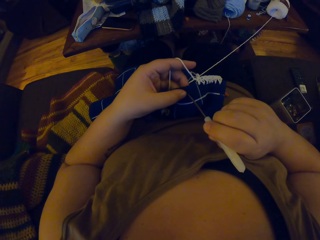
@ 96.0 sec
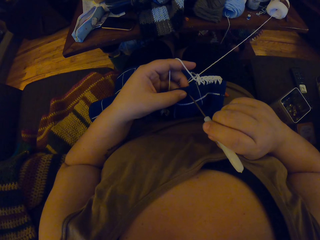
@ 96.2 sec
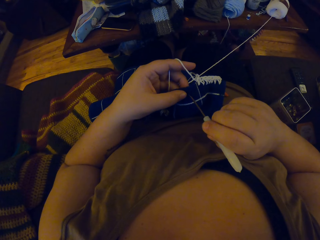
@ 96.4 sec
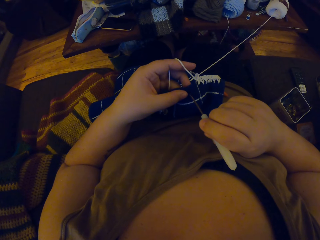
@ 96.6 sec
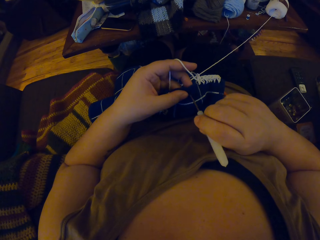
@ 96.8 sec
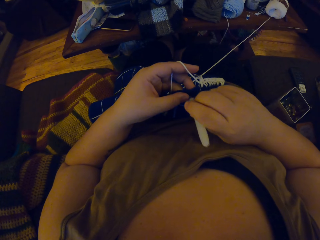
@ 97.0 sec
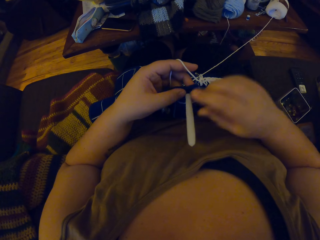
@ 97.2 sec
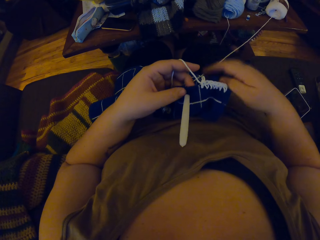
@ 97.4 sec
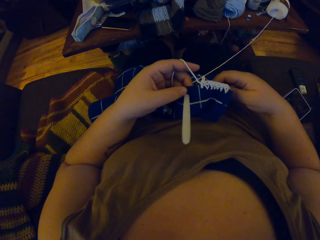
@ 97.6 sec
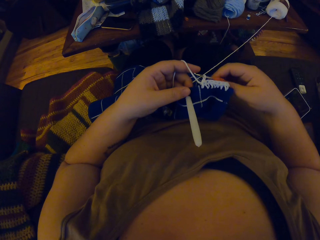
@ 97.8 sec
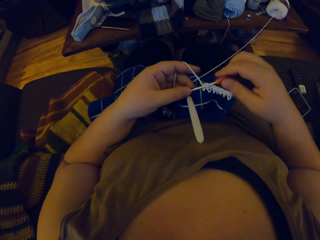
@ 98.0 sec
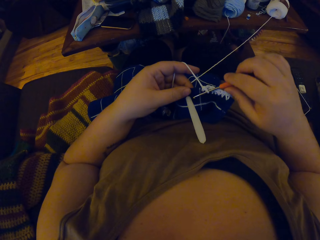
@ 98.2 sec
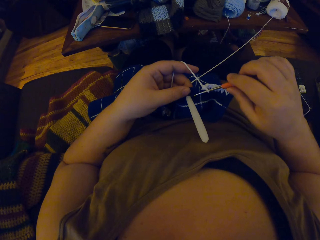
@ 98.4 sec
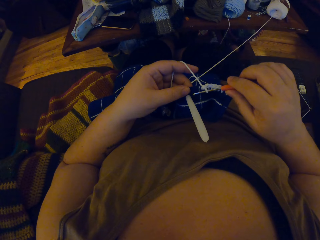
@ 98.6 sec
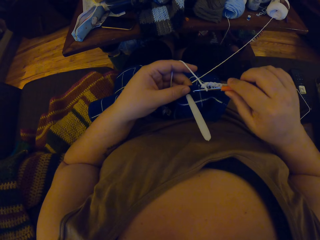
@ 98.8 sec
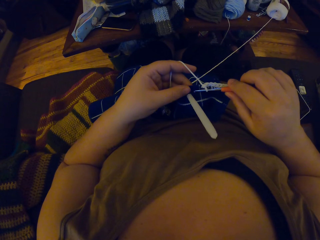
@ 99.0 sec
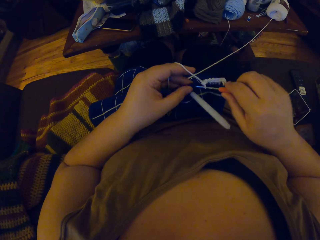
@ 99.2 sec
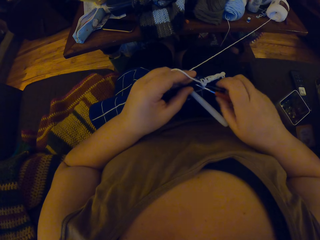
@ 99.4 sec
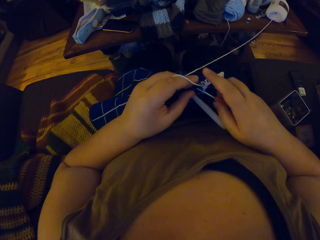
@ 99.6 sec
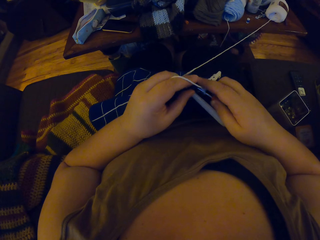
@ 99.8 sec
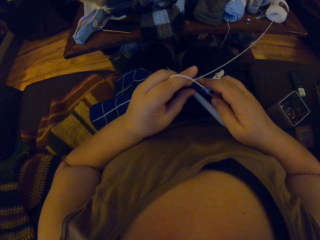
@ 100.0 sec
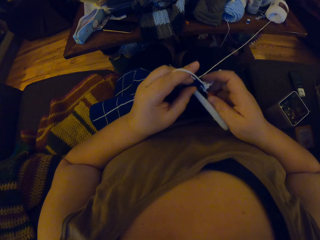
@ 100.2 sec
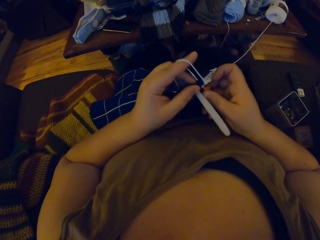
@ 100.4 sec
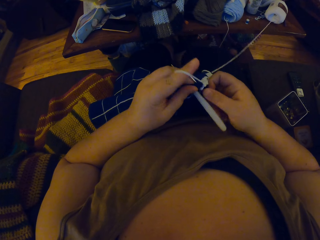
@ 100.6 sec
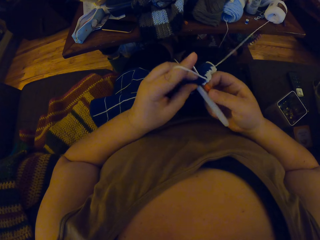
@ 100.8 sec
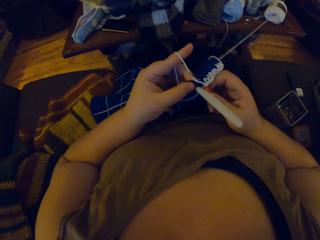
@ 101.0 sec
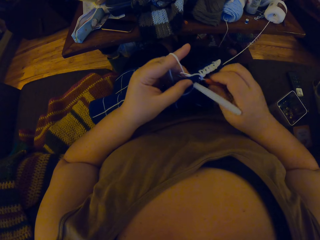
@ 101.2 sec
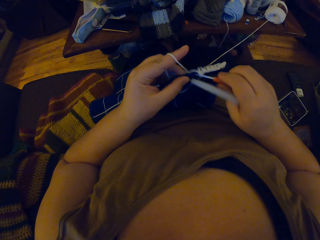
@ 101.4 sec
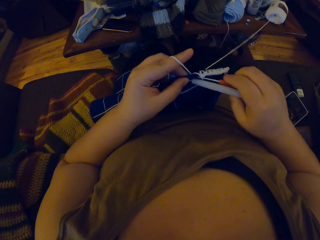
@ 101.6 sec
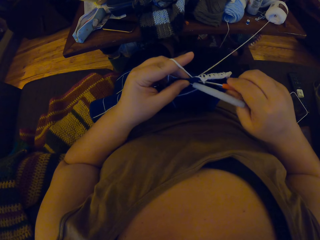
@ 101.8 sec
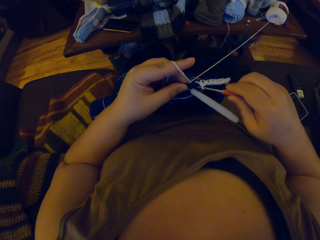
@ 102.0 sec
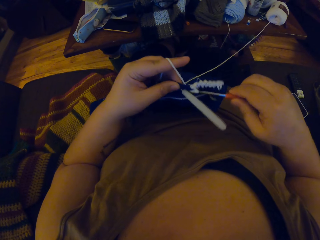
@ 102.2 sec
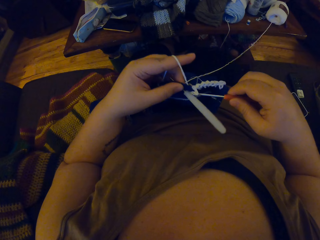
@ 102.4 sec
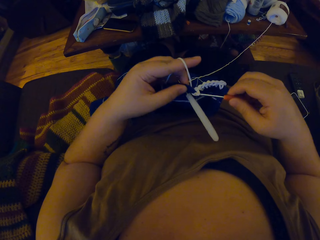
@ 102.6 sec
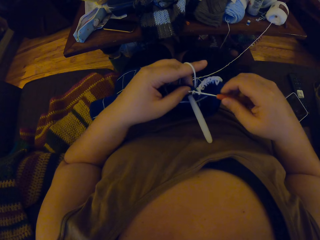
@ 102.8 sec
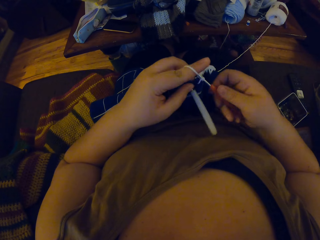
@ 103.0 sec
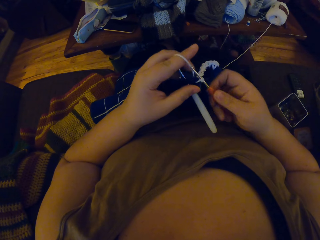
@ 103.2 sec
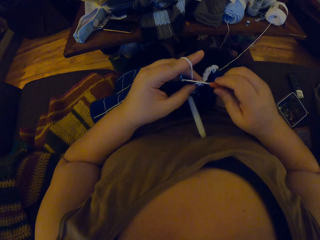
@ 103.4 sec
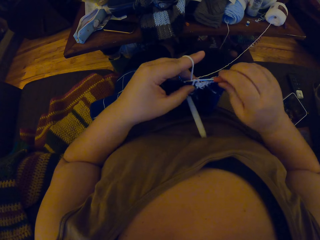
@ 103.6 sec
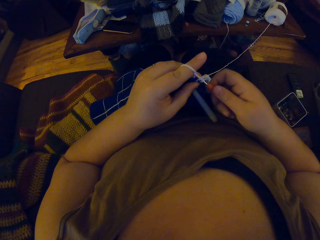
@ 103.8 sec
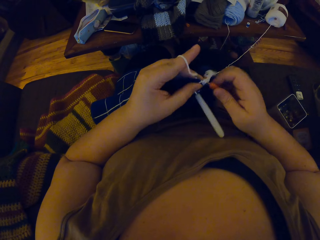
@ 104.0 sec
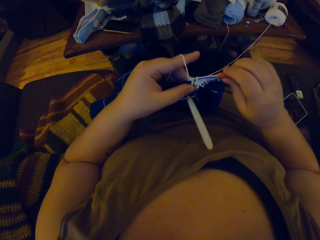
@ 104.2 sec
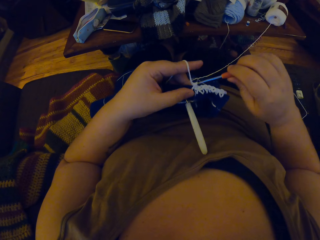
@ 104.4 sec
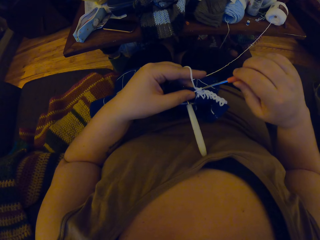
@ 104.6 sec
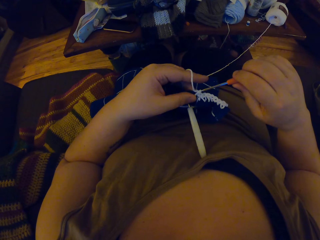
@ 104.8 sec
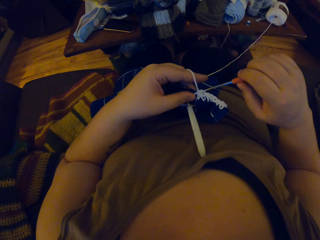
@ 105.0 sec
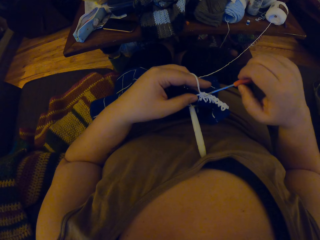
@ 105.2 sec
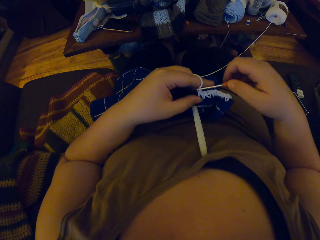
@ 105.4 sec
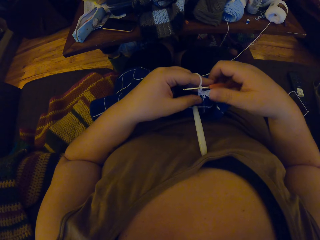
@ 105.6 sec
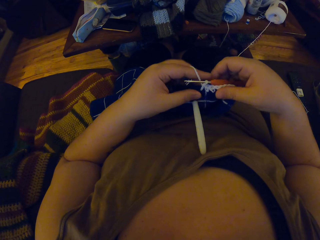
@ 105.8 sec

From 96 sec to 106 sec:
The camera wearer pierces the crochet with the crochet pin. They crochet yarn with the crochet hook.

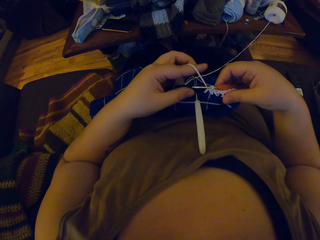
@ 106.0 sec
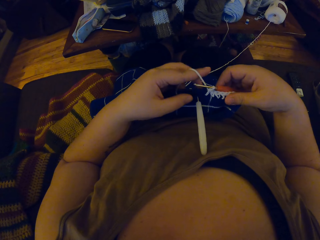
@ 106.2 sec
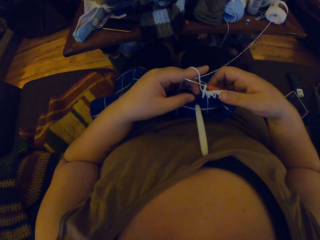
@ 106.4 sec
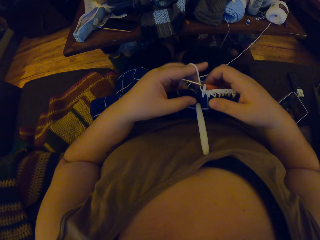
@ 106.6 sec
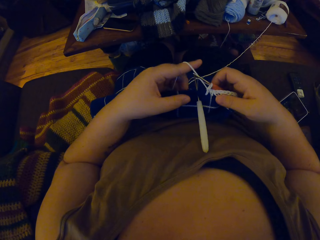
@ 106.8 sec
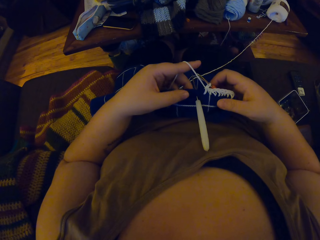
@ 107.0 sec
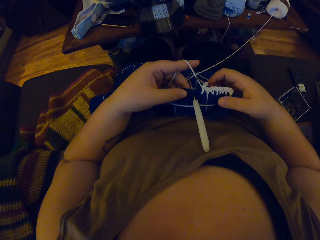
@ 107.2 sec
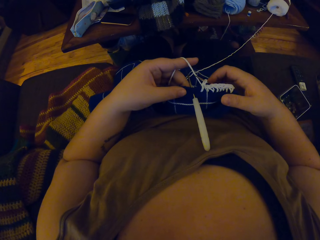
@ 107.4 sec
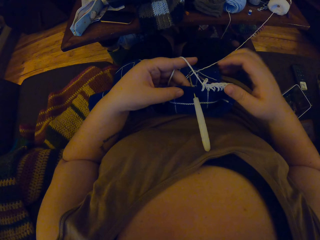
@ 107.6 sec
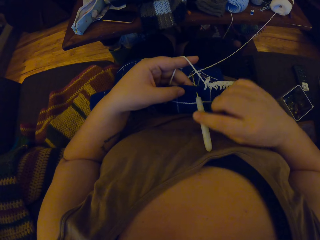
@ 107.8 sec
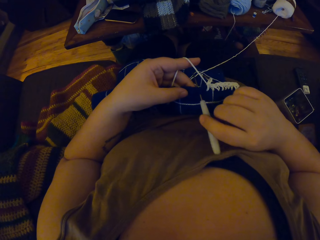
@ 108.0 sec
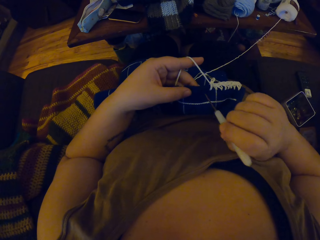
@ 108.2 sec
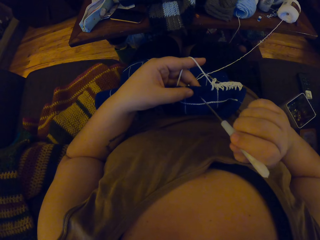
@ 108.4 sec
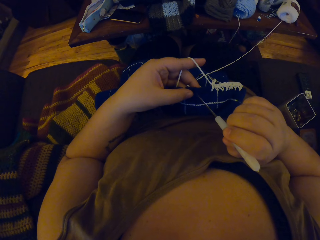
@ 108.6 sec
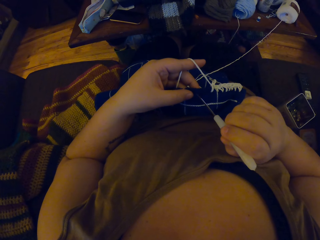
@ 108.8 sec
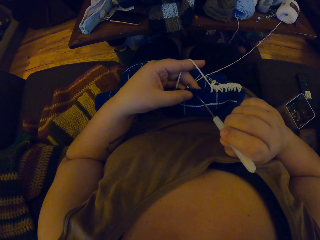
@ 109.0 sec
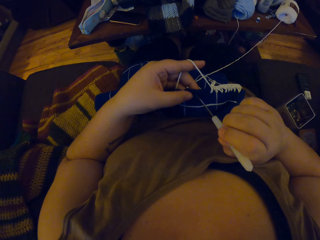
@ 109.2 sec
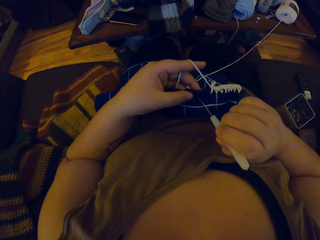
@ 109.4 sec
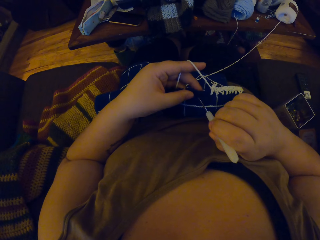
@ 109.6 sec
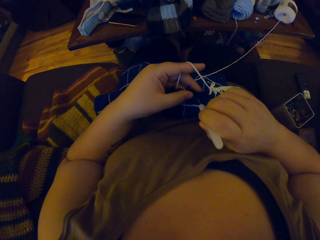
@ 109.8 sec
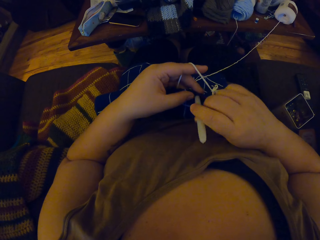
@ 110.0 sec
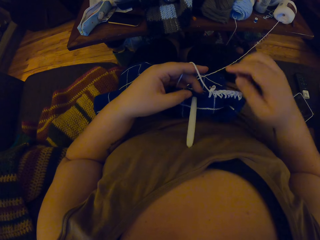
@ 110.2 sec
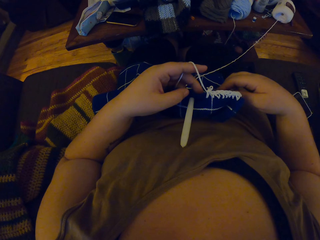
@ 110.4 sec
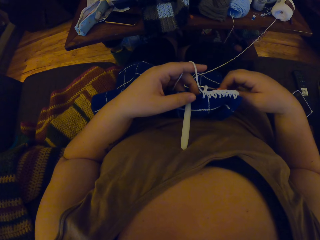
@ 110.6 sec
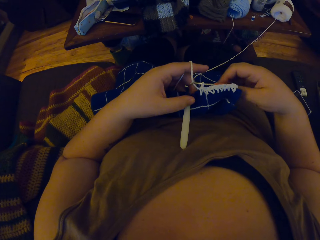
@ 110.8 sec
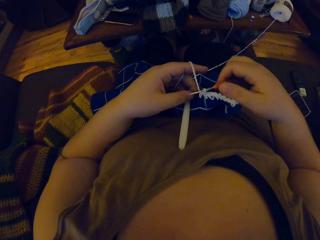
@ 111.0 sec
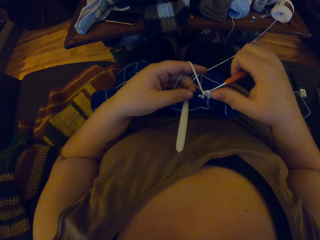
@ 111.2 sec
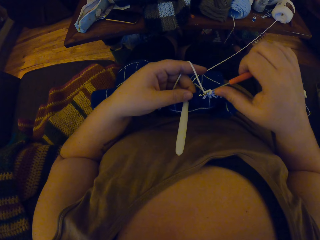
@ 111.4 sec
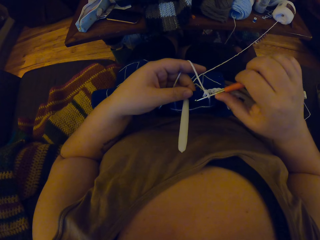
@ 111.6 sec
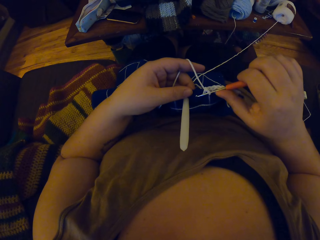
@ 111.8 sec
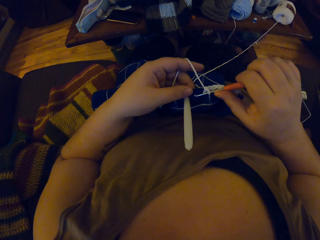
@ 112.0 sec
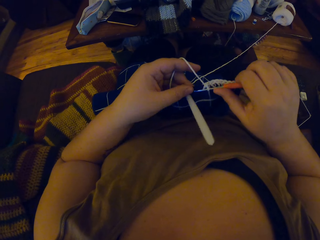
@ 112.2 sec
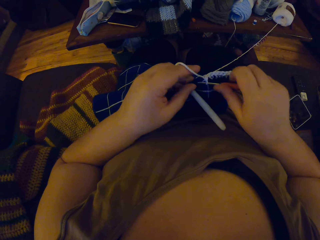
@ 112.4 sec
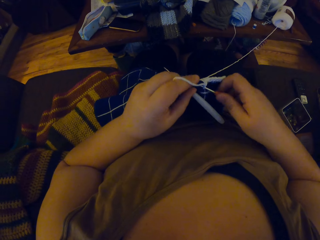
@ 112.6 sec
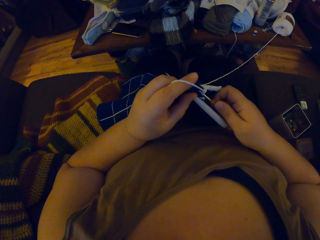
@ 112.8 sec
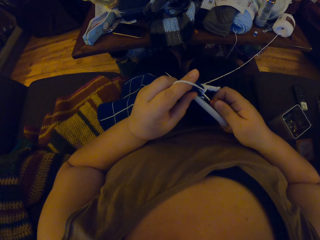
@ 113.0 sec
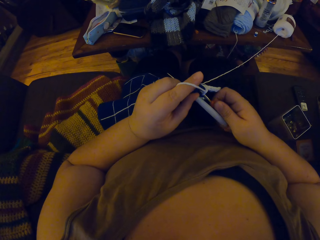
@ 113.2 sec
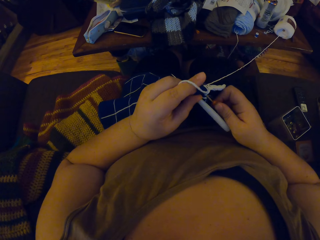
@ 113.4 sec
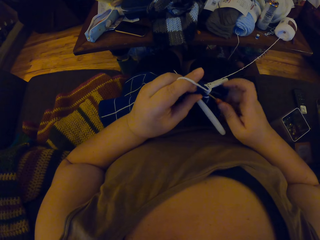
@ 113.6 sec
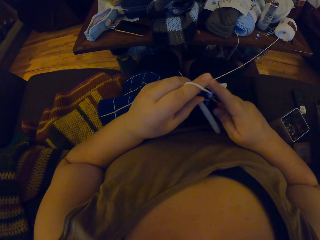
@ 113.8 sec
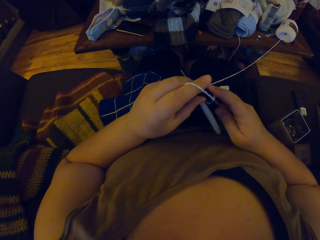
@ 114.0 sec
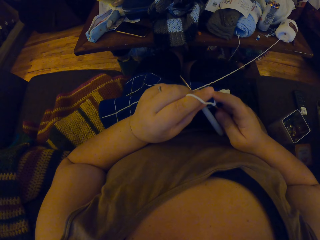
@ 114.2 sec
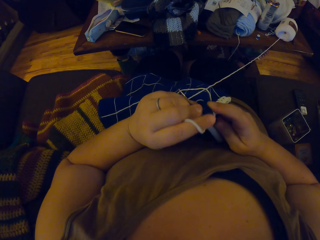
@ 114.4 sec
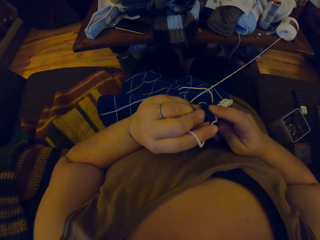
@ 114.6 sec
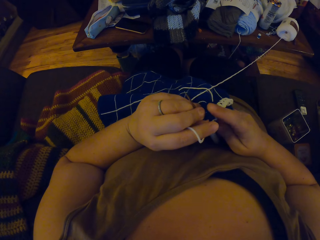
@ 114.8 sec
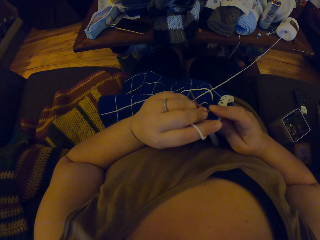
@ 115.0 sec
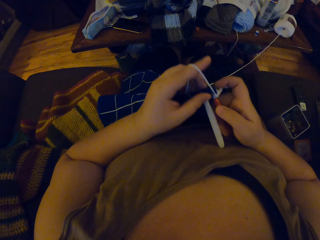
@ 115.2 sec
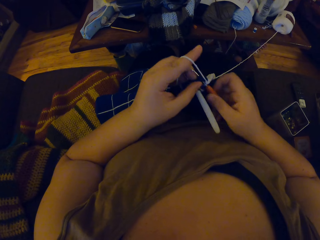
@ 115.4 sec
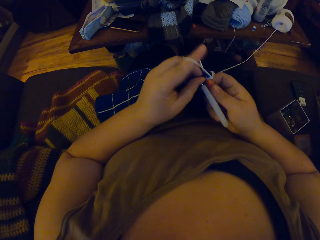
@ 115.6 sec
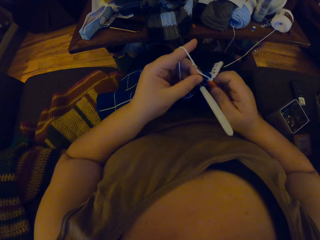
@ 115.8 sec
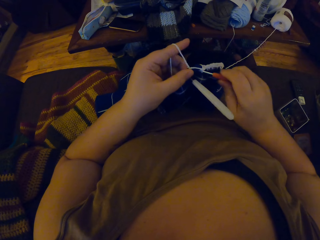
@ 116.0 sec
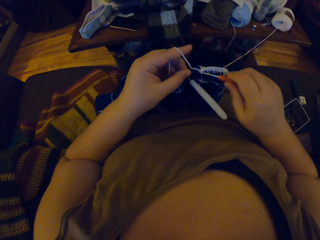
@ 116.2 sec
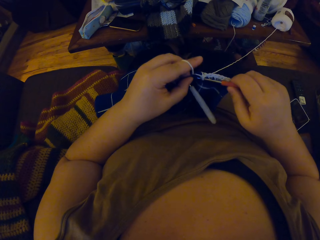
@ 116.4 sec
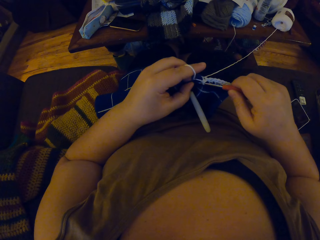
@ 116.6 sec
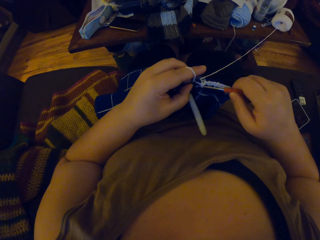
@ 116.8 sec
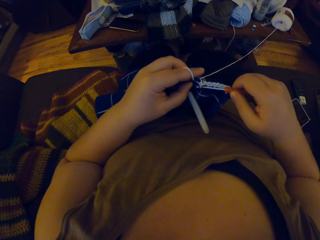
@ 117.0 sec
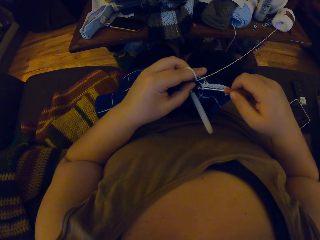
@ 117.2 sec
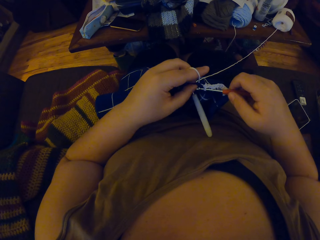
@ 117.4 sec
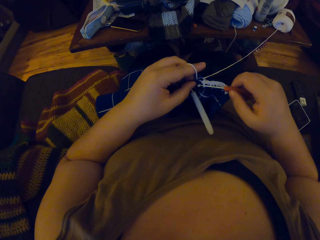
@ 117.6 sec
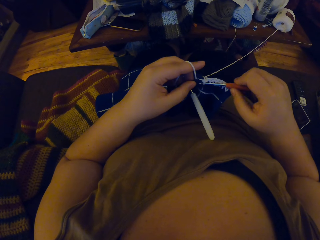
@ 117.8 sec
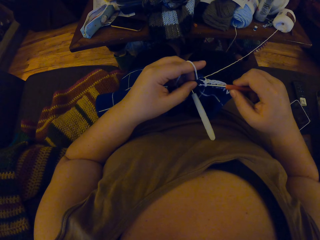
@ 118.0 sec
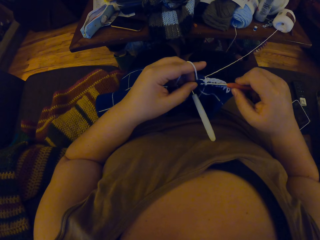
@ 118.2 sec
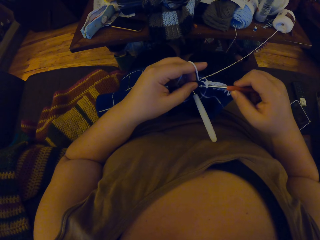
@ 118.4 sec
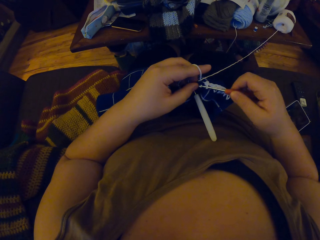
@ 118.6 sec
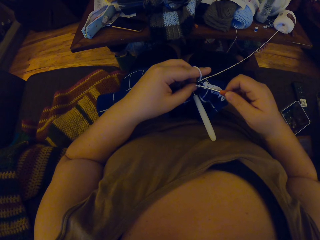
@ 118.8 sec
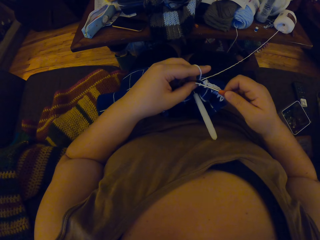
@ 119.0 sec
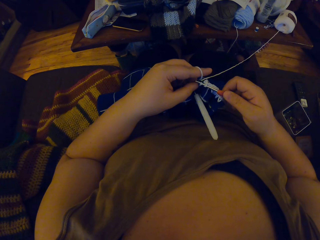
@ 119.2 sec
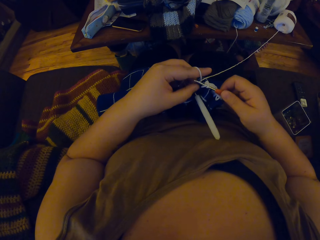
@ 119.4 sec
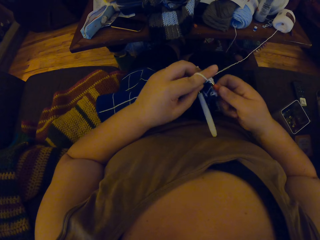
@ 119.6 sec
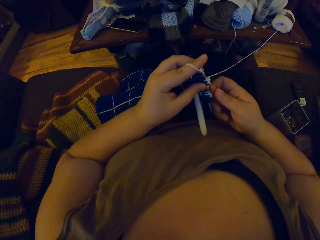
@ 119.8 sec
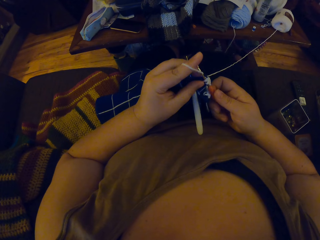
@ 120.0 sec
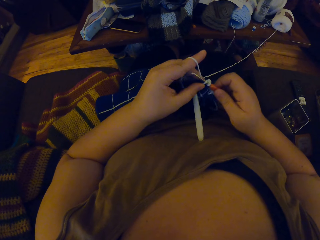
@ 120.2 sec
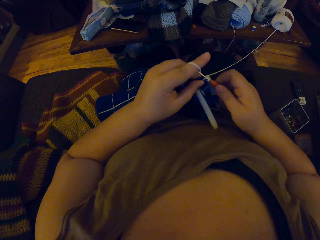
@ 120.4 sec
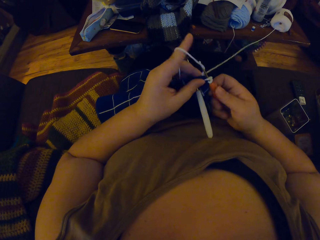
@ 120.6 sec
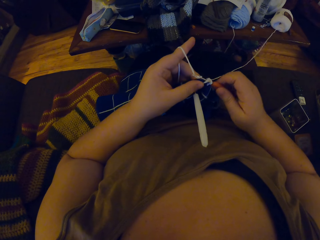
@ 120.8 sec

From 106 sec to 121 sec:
The camera wearer pulls out the crochet pin from the crochet. They pierce the crochet with the crochet pin. They crochet yarn with the crochet hook.
